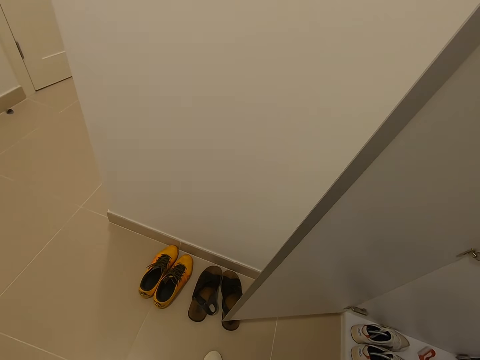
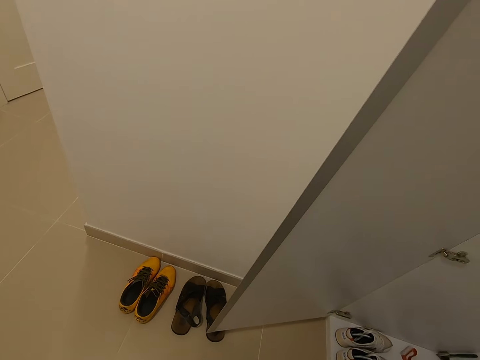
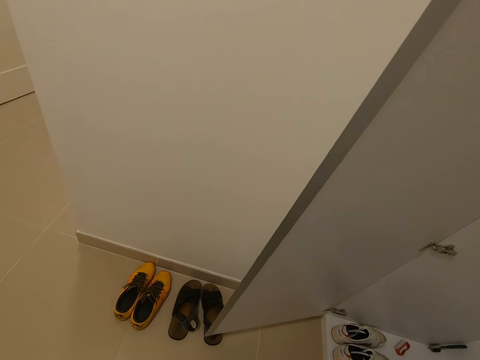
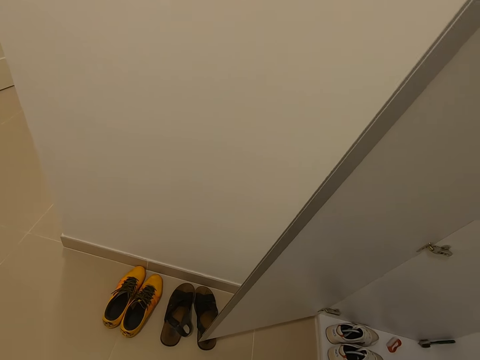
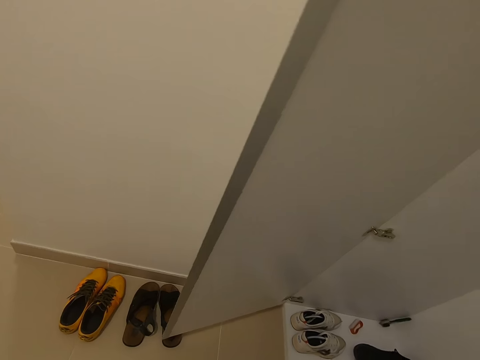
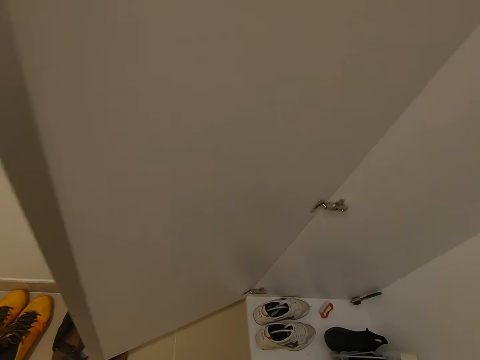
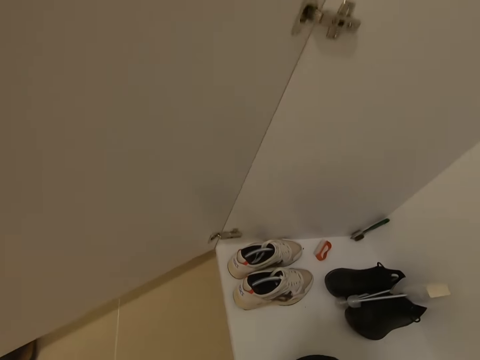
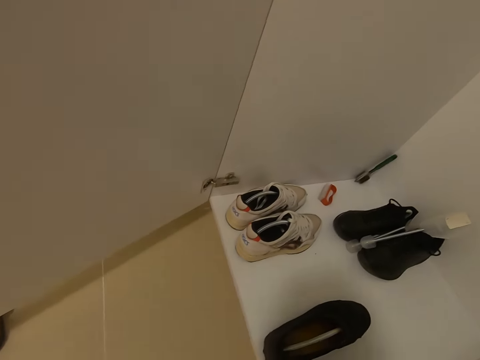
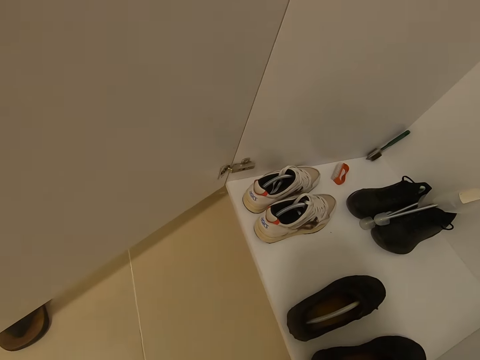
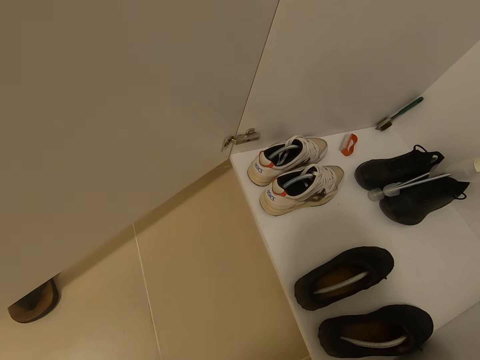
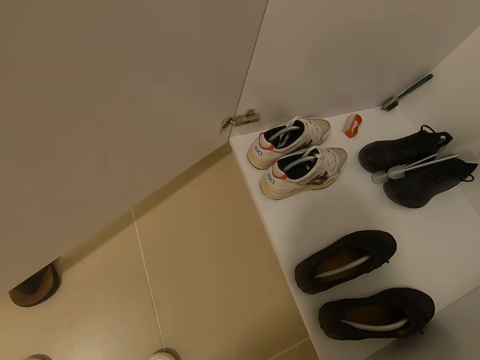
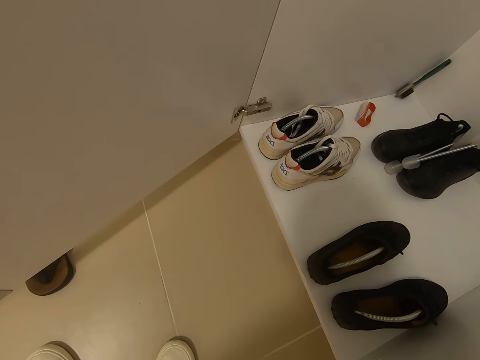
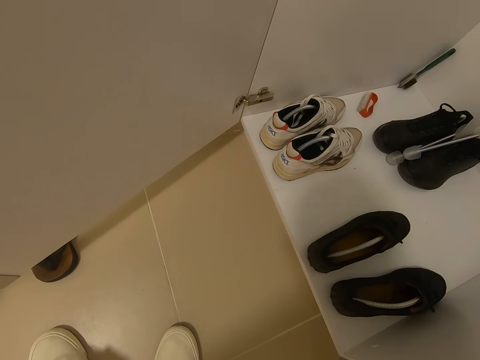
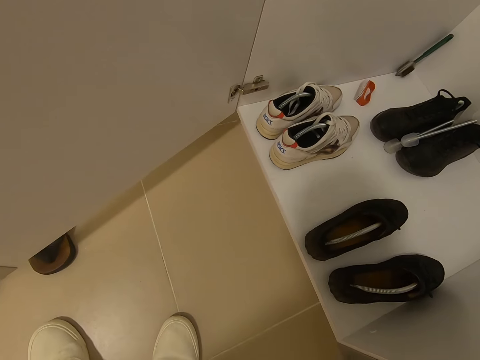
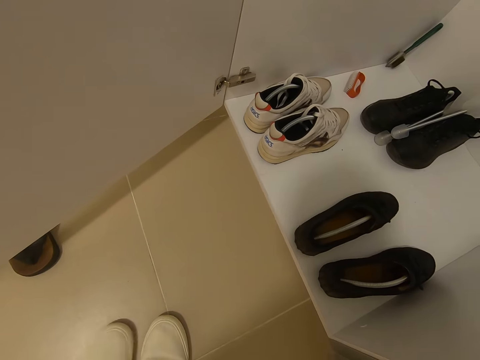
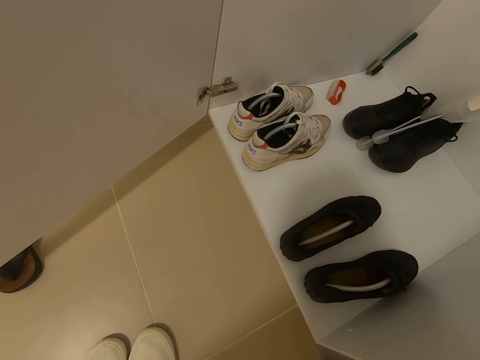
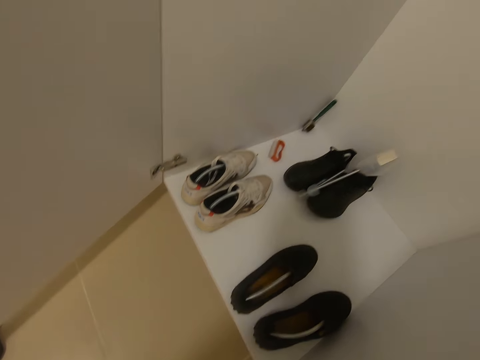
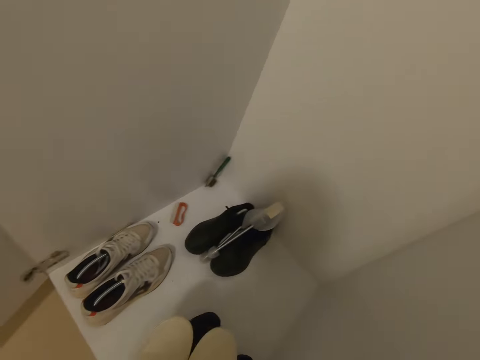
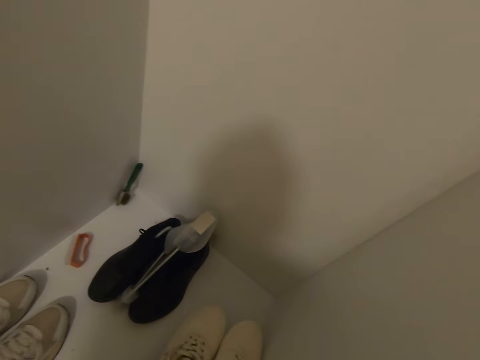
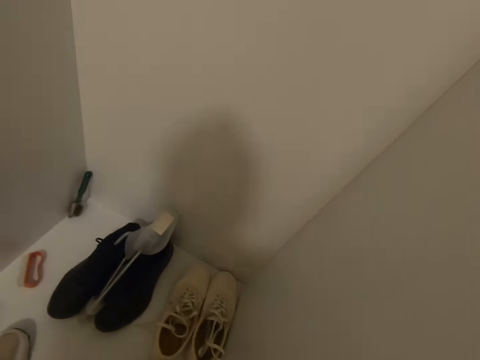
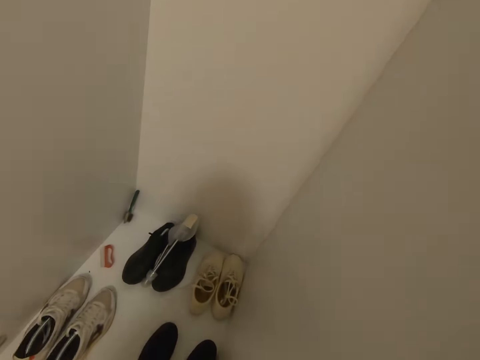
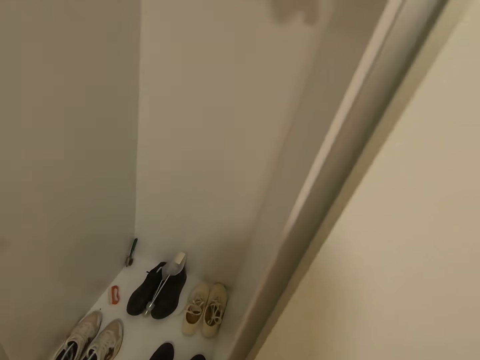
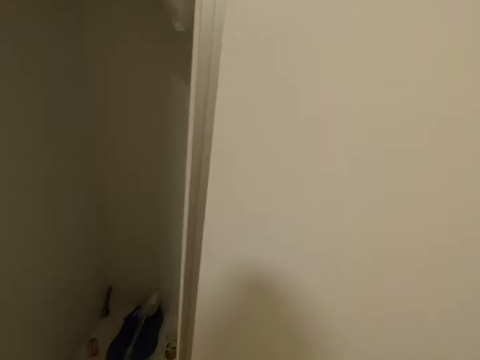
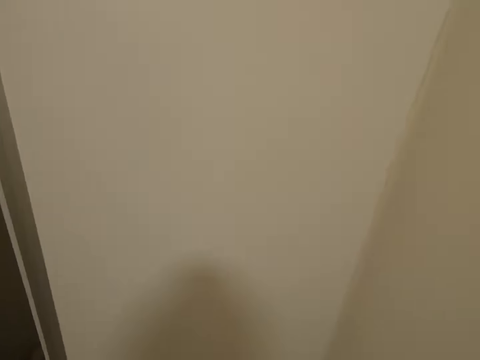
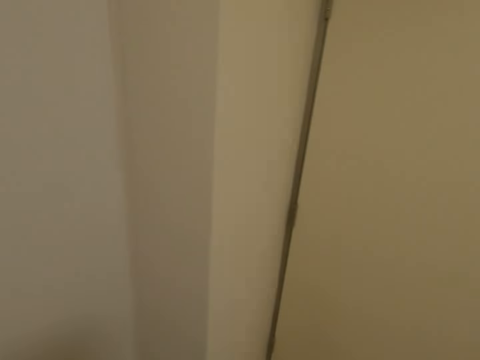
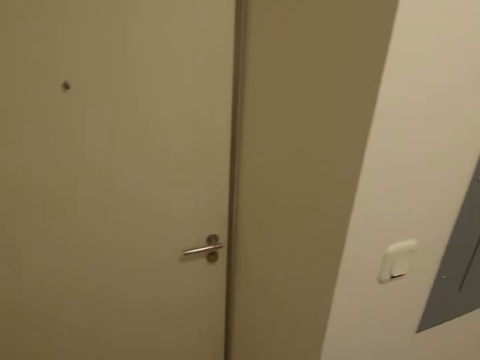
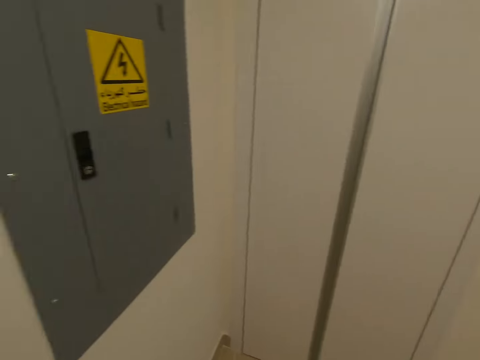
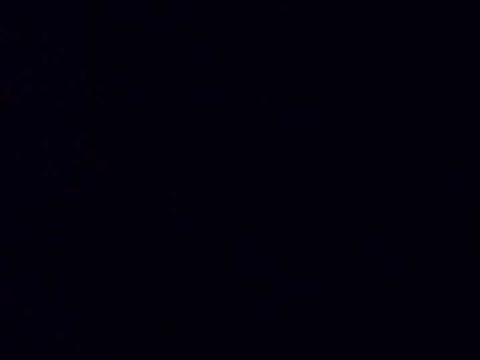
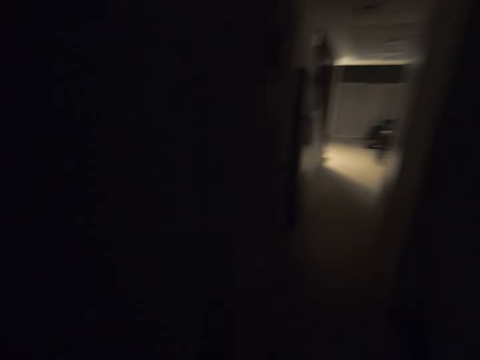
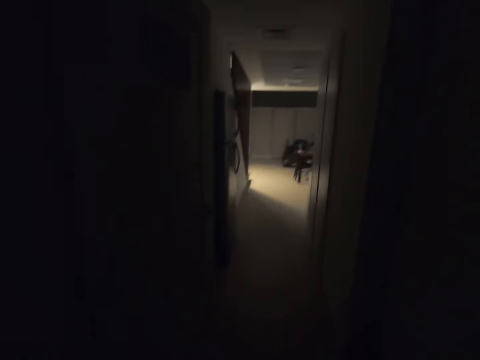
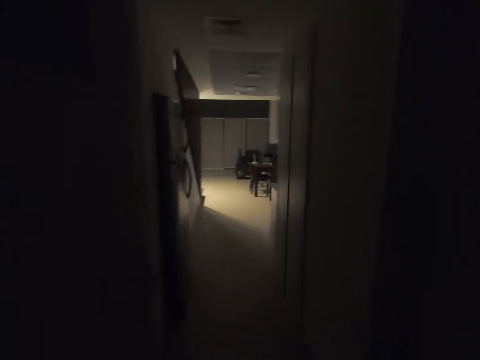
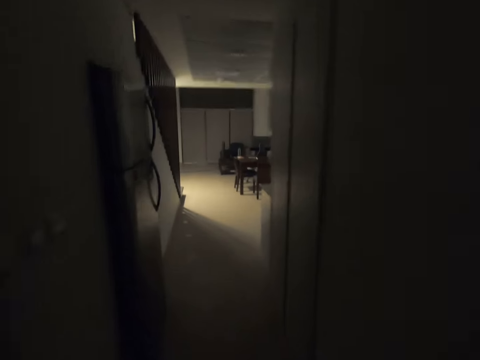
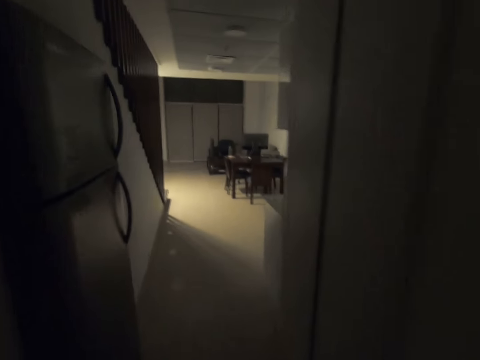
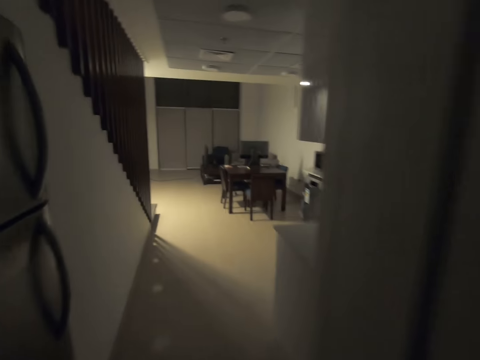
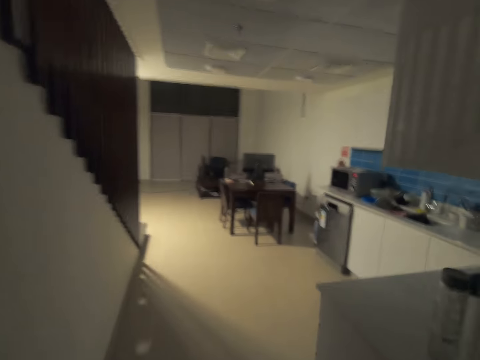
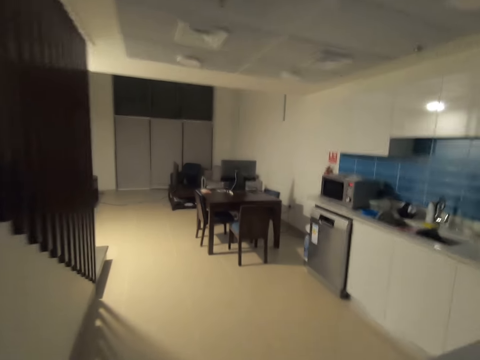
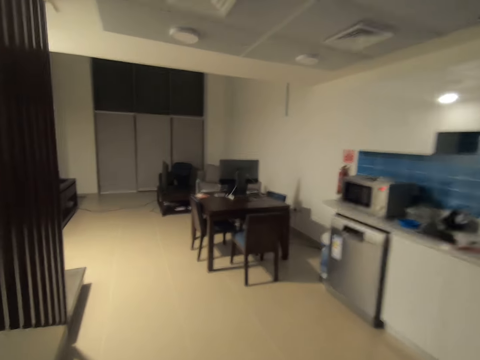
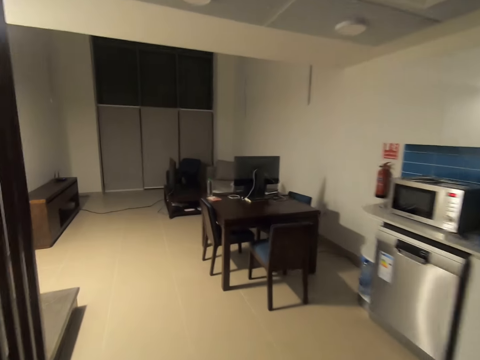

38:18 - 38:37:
The camera wearer puts the shoes on a stand in a closet. They switch off the lights. They walk in a kitchen.

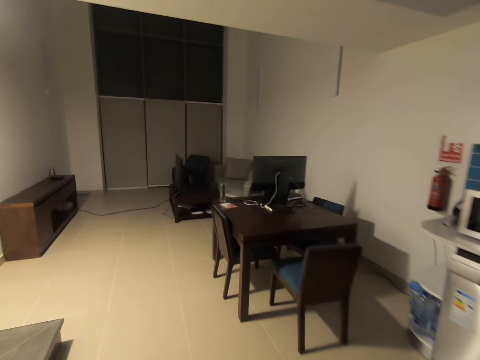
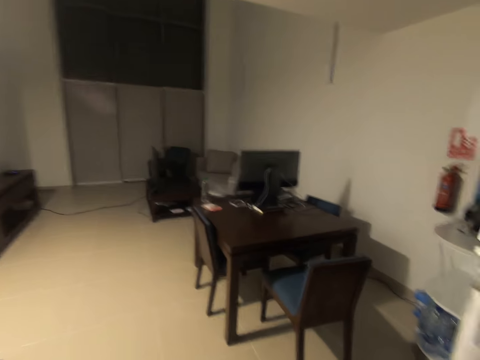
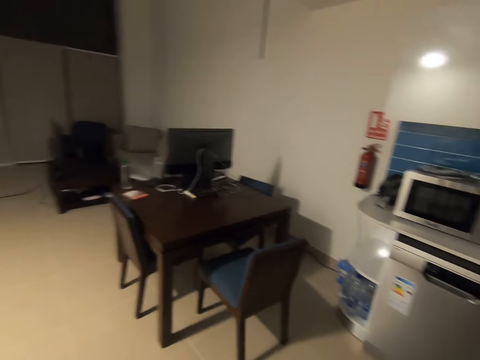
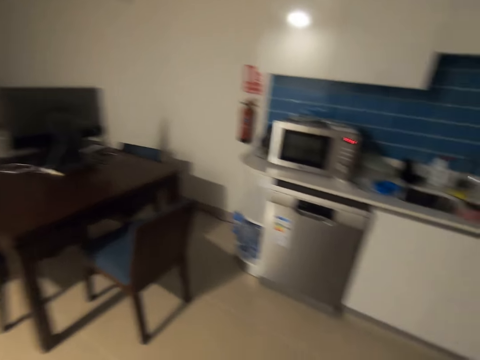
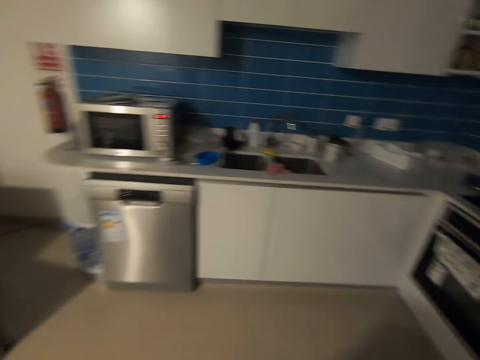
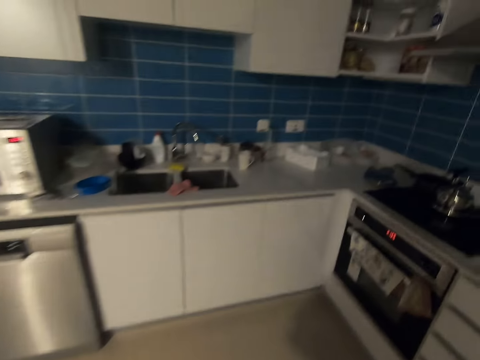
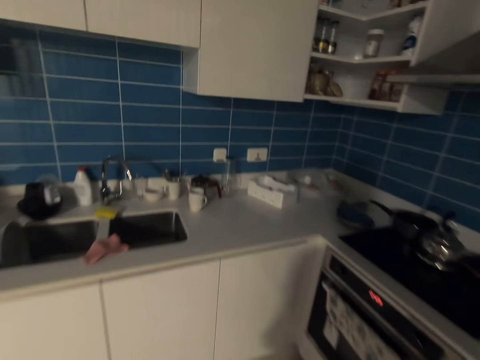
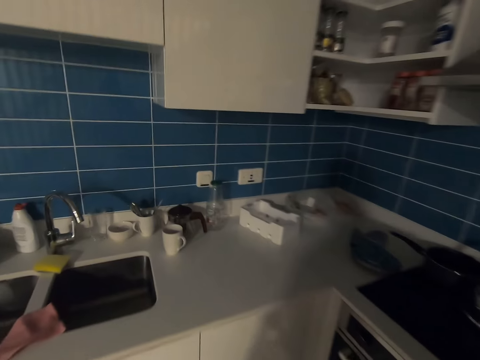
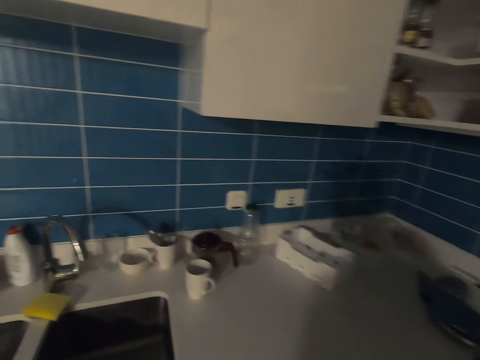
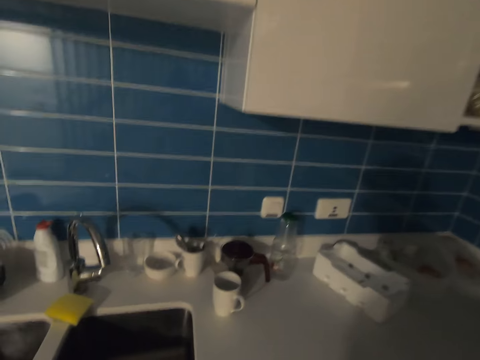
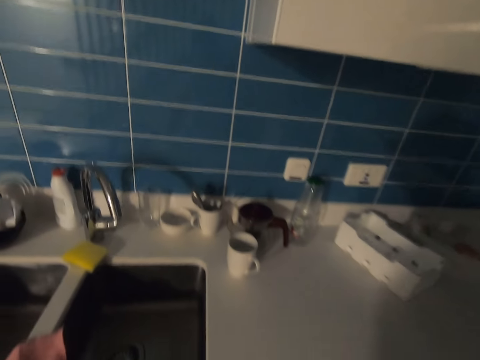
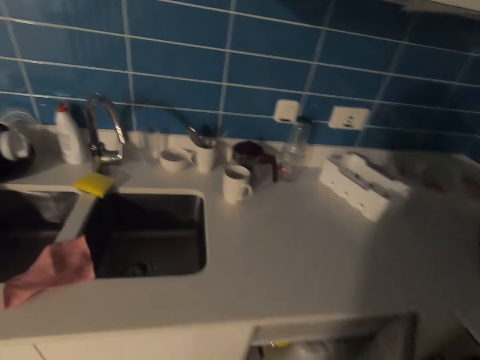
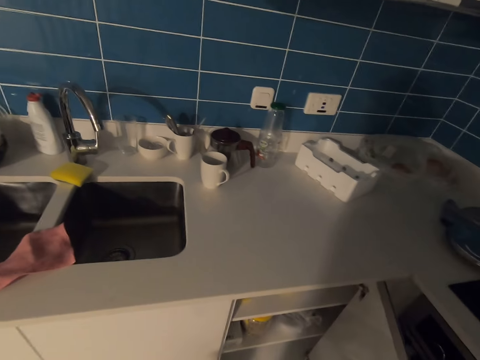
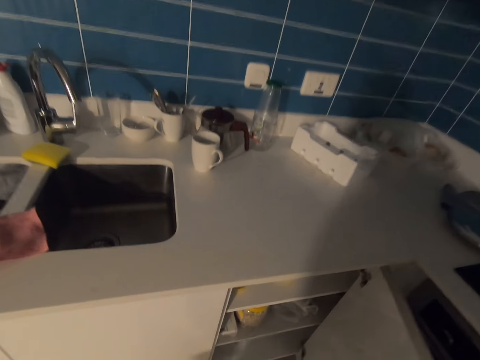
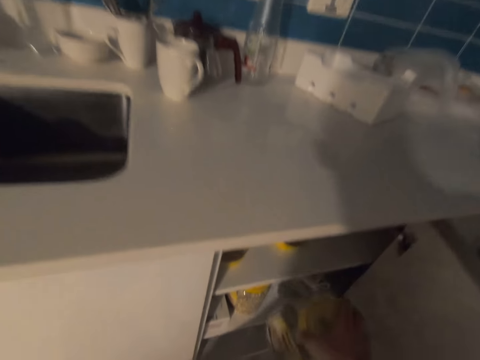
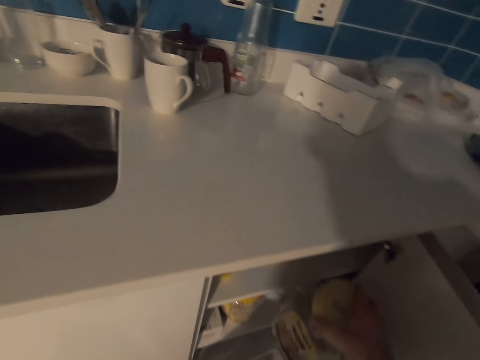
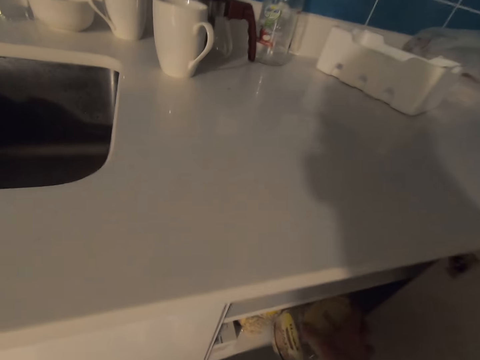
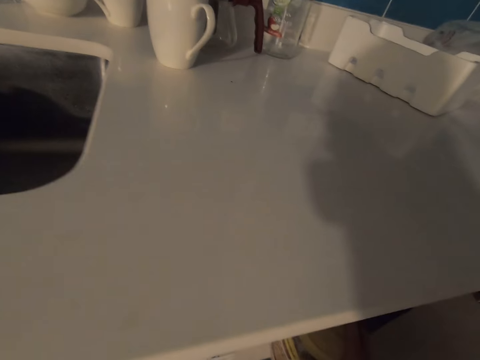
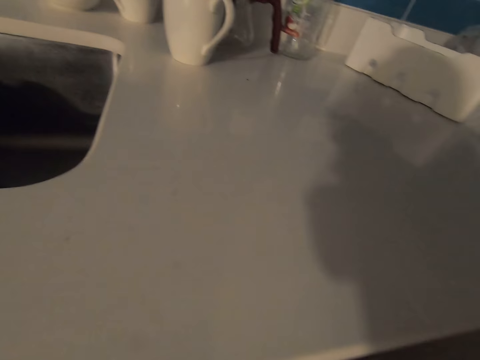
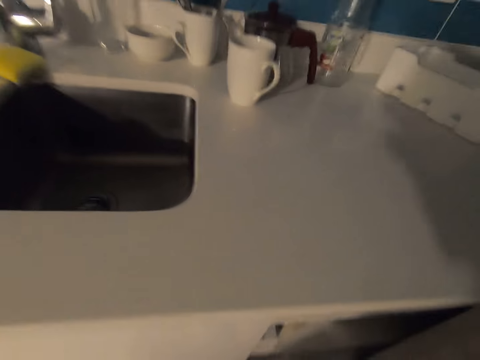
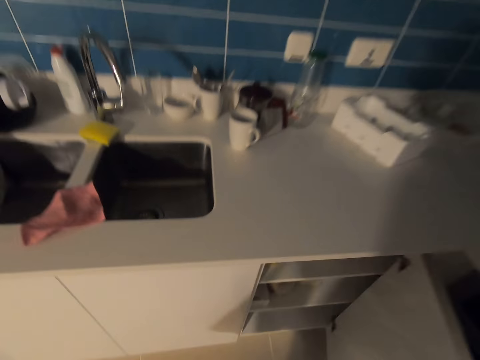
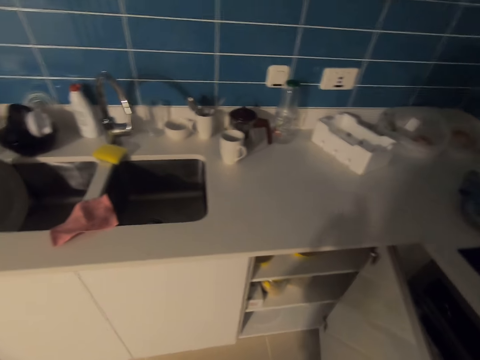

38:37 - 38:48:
The camera wearer opens a cabinet. They put a bottle of honey in the cabinet.
